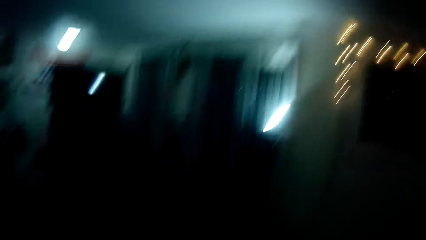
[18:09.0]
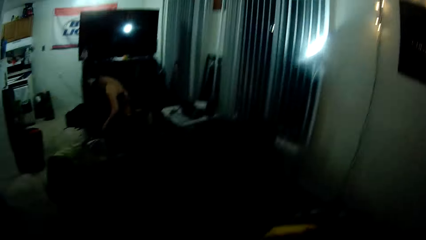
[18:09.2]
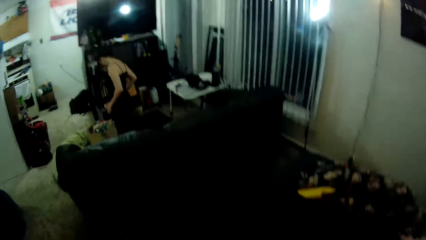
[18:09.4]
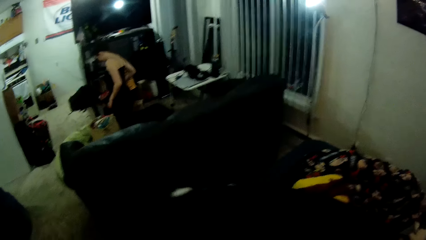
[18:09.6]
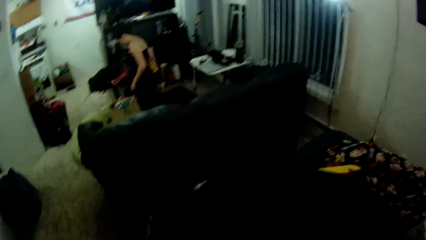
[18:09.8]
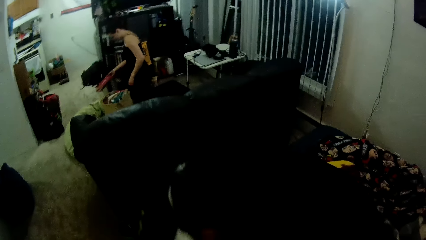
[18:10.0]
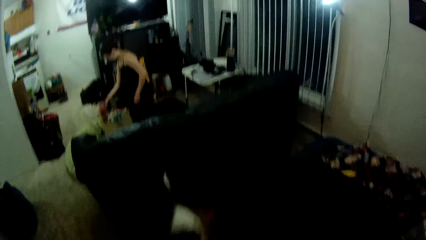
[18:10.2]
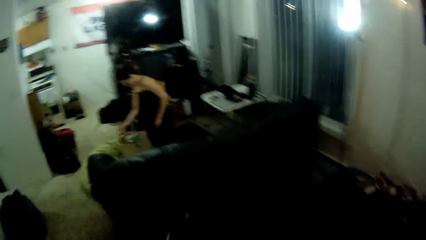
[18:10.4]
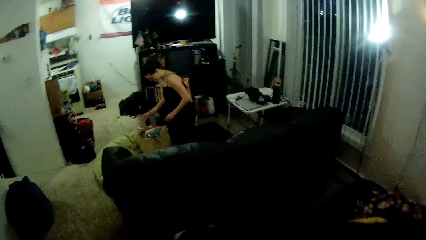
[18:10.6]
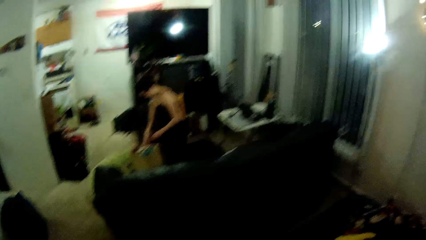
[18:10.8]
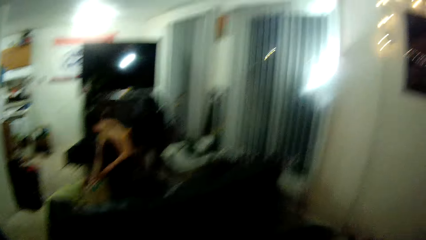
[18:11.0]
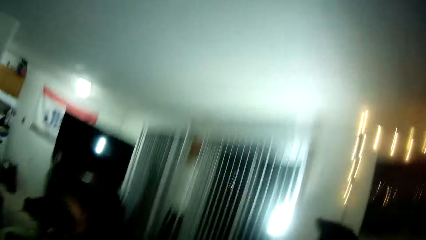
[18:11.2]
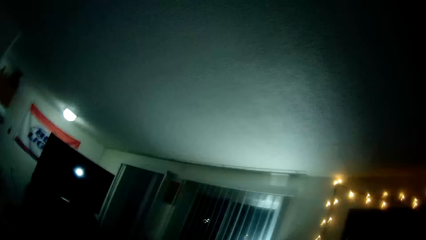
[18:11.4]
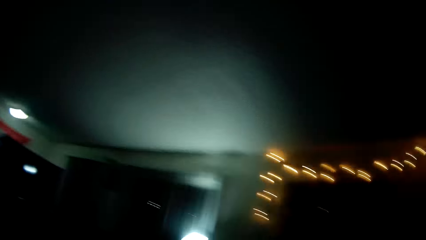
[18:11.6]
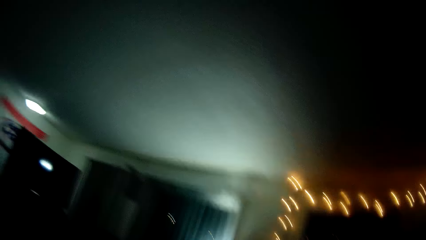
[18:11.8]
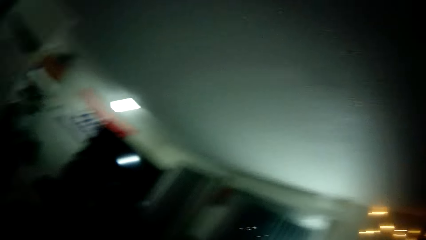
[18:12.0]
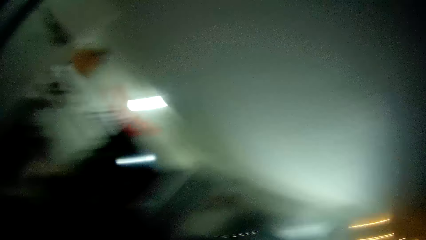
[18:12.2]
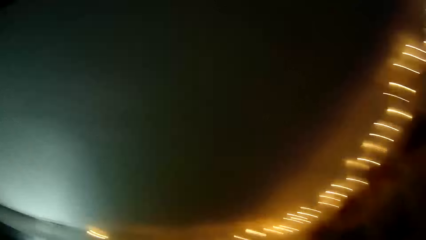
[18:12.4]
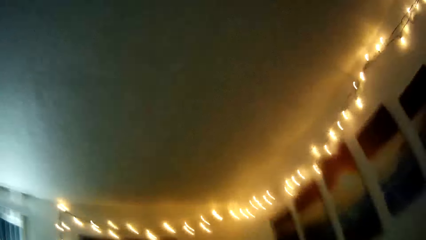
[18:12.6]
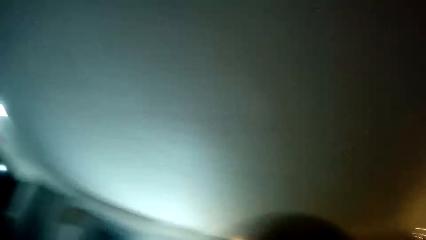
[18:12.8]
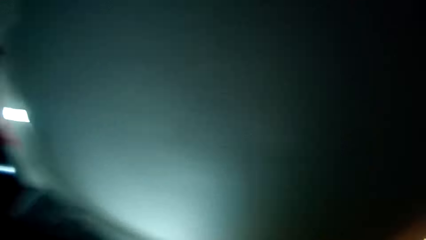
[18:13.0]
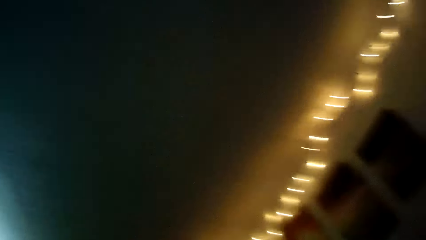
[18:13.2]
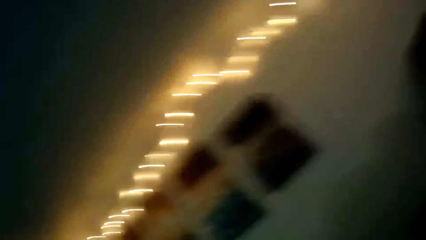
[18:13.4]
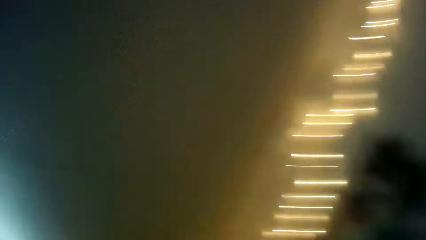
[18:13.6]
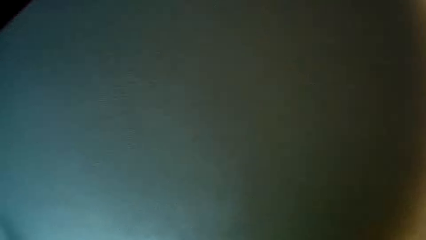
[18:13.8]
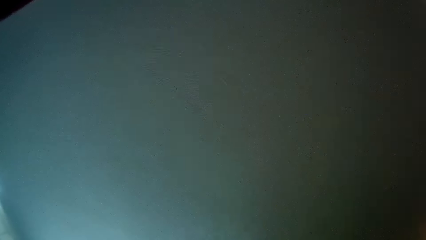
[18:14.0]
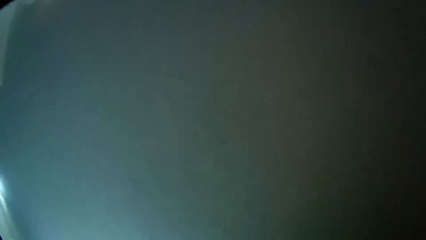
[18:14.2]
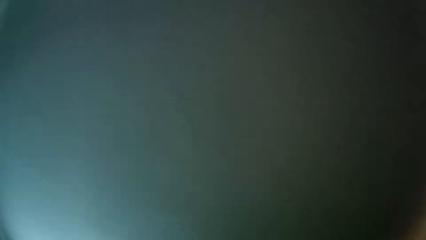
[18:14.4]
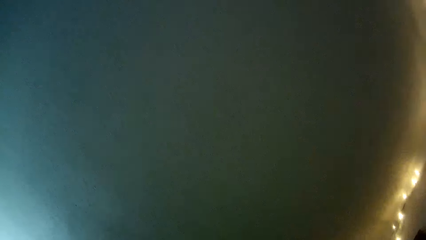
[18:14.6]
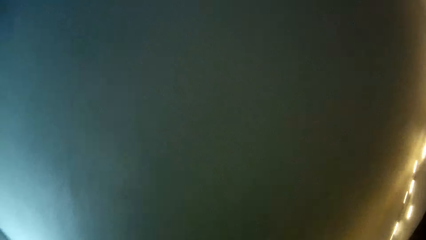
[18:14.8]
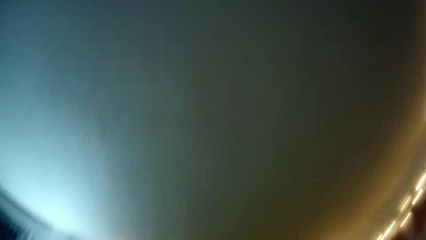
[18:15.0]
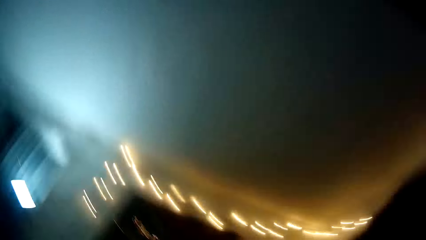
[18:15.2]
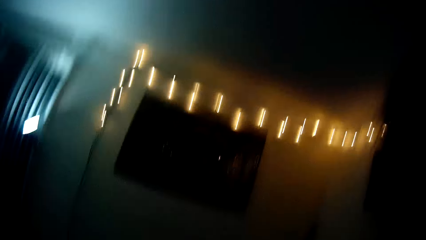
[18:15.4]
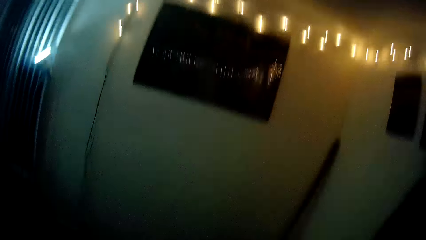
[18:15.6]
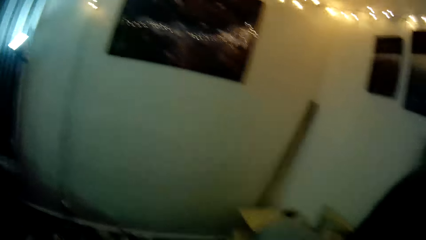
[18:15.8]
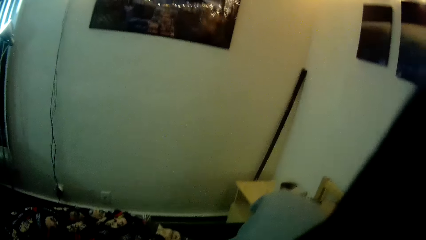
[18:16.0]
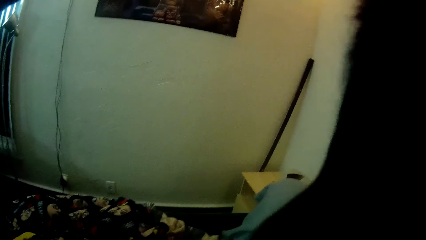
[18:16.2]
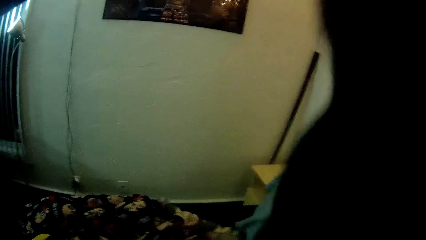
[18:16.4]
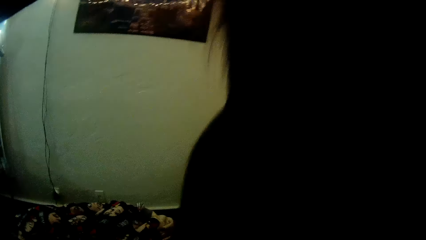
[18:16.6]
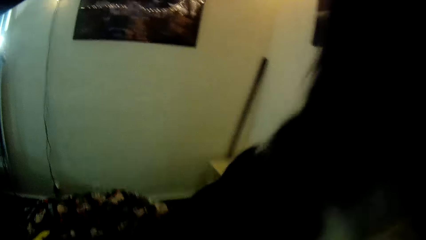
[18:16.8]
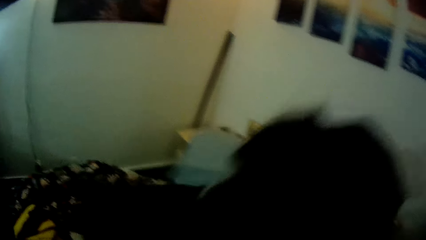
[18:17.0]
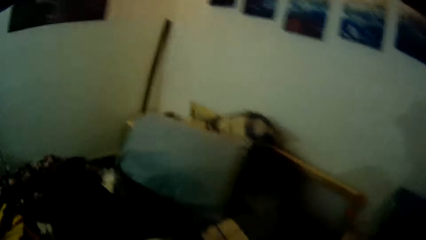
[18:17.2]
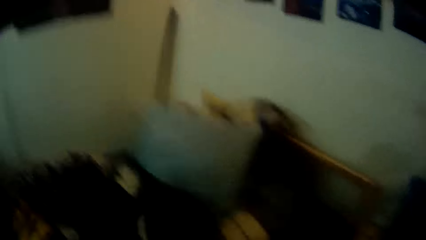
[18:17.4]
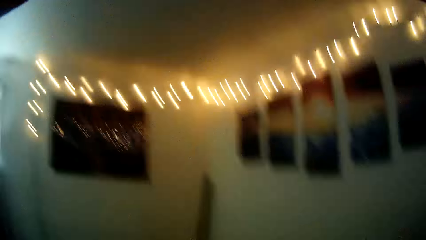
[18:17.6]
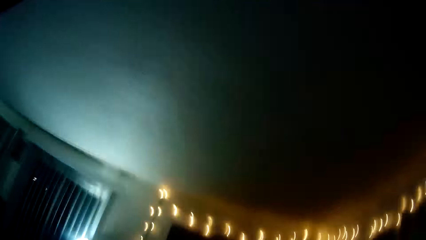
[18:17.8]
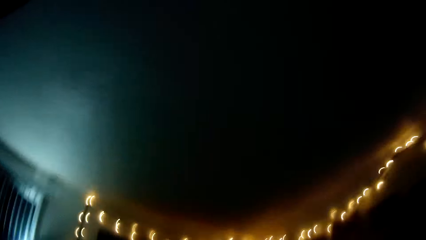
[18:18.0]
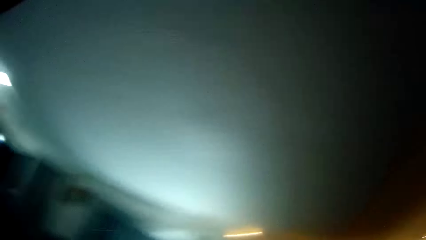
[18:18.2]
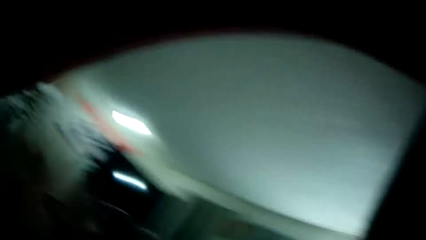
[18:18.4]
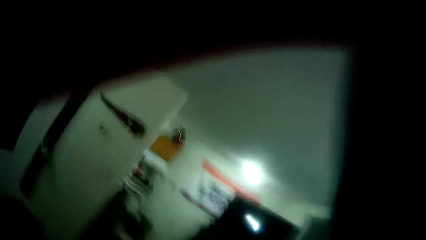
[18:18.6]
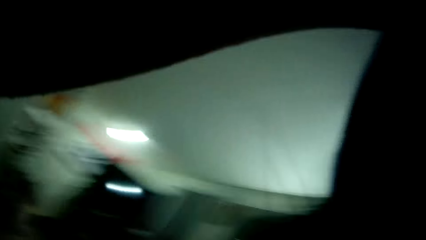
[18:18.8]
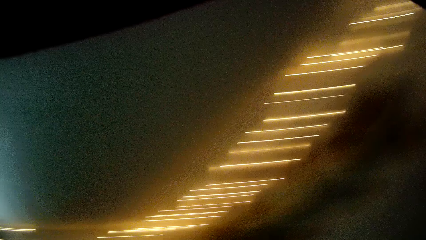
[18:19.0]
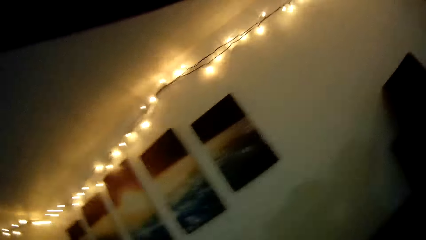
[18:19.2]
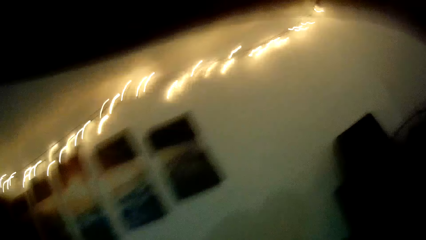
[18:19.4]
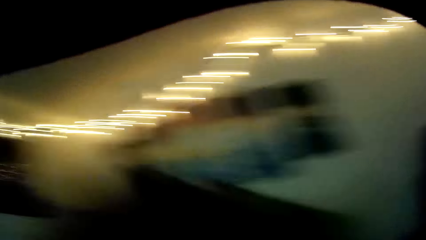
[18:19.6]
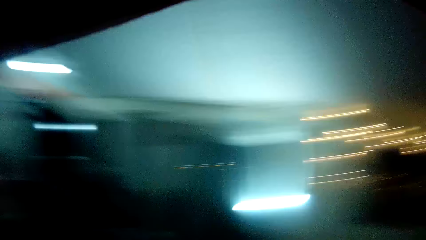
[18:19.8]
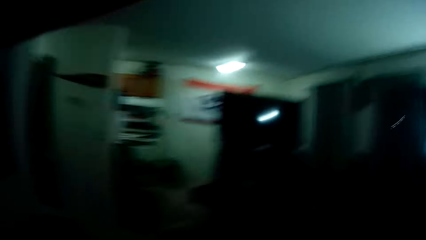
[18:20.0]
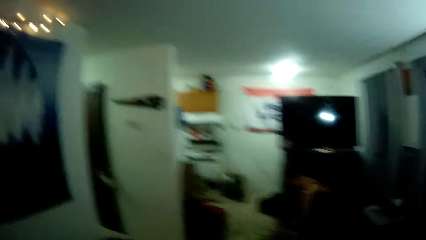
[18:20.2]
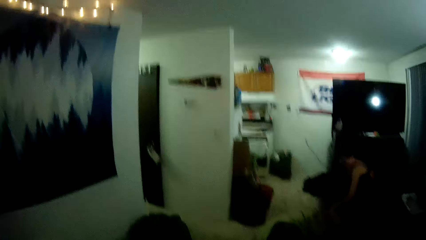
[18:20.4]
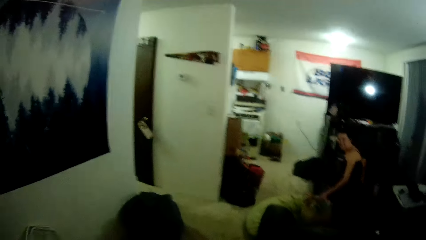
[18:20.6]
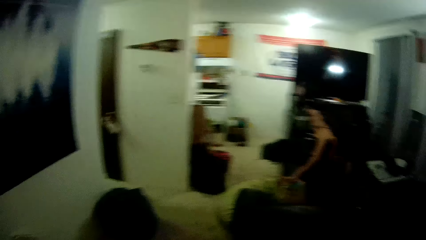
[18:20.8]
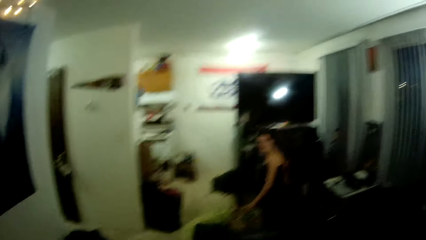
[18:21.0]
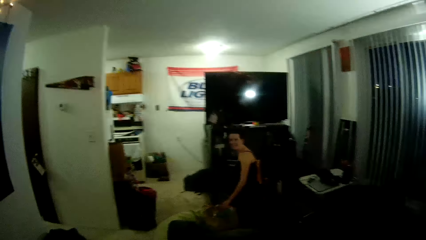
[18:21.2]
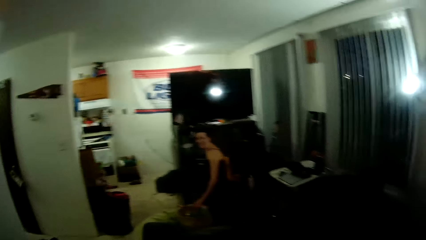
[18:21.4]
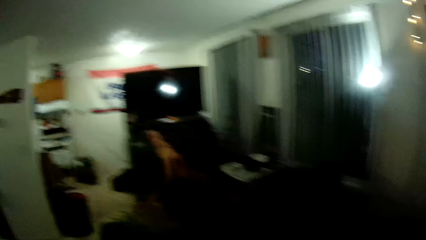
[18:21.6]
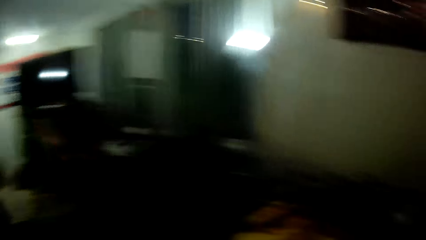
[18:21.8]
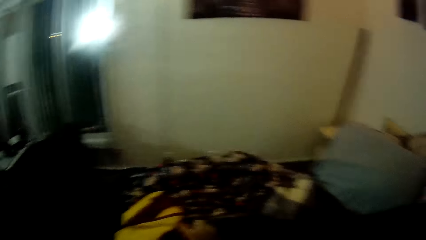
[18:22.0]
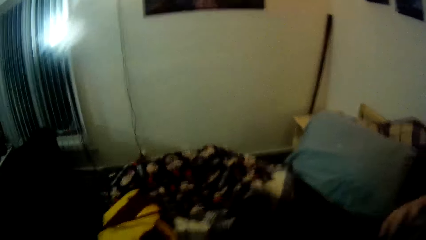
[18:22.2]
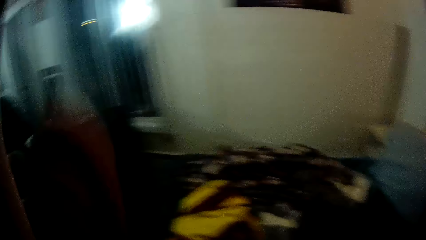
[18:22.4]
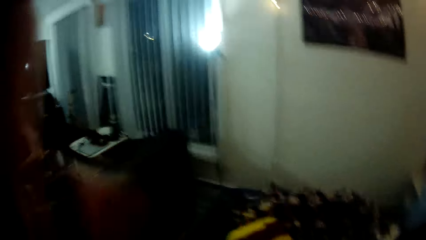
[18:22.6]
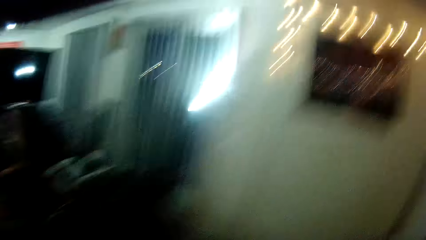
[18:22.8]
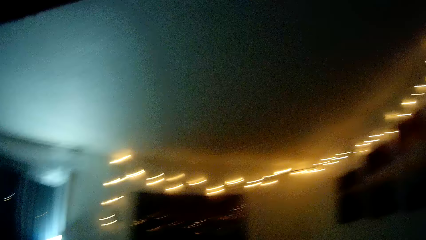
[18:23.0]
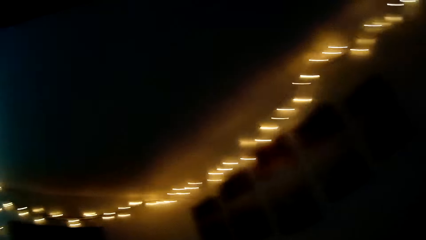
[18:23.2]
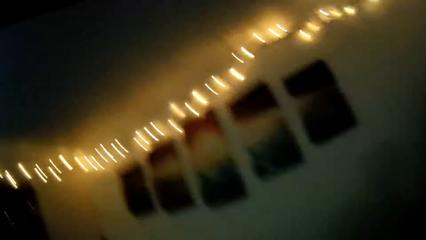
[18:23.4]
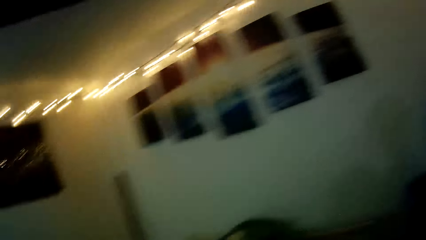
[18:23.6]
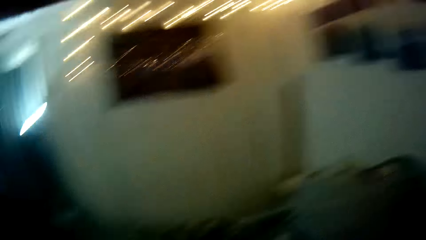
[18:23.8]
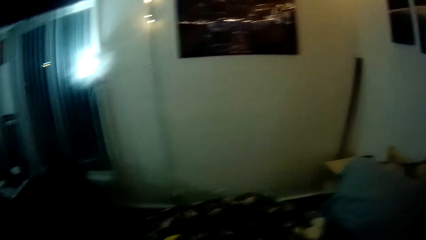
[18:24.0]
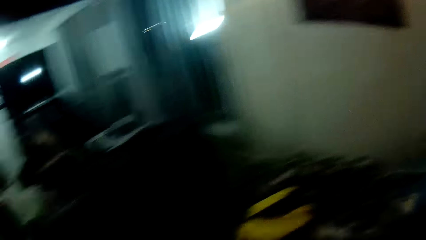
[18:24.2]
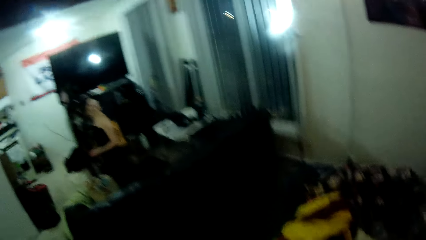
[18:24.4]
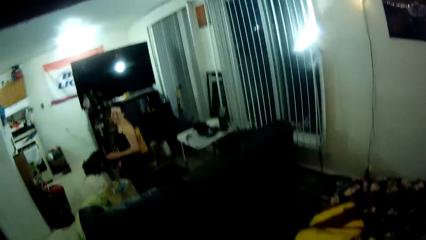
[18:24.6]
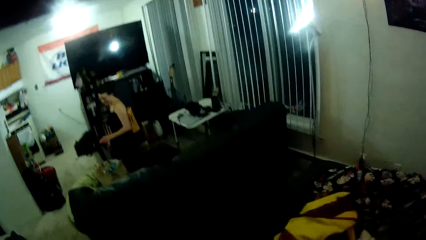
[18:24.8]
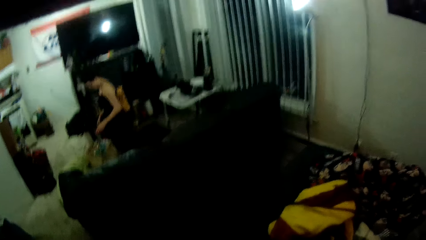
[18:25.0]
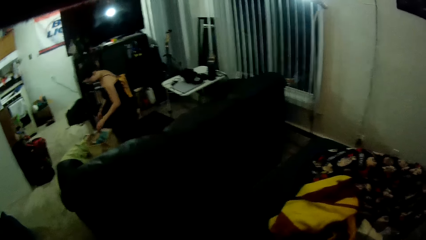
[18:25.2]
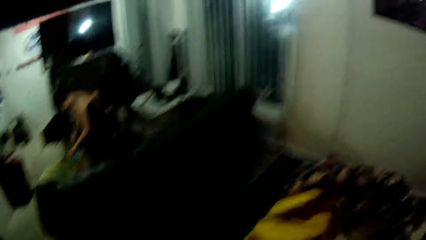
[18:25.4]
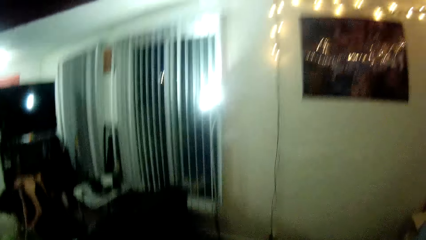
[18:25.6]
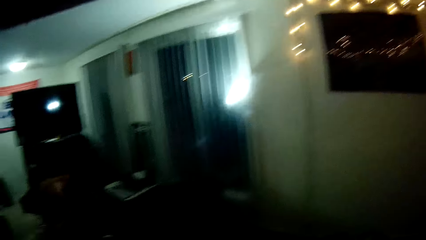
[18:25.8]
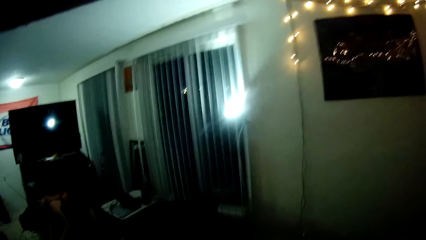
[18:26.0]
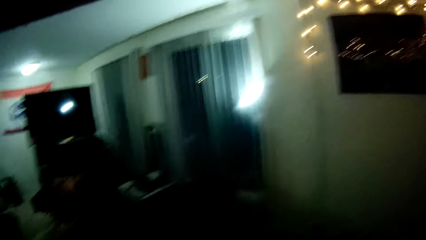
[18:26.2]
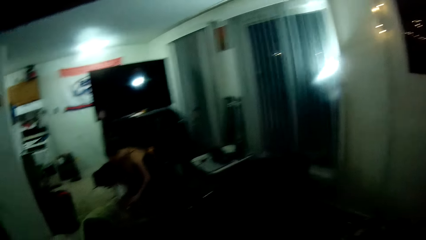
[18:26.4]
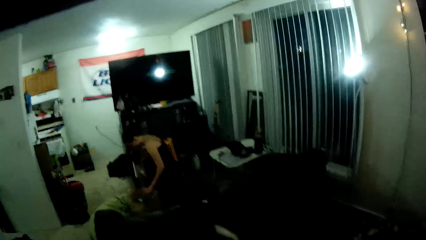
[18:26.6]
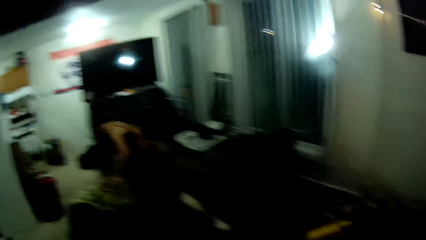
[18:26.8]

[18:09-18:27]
The woman drops a red carton on the floor with her right hand. The camera wearer looks at the lights on the ceiling. They look at the woman. The woman unpacks the grocery bag with both hands.
